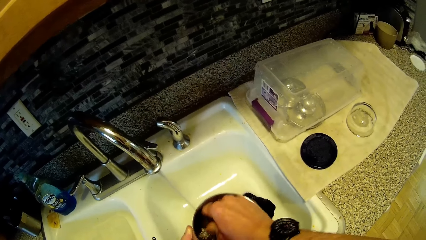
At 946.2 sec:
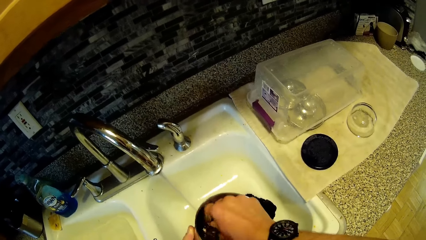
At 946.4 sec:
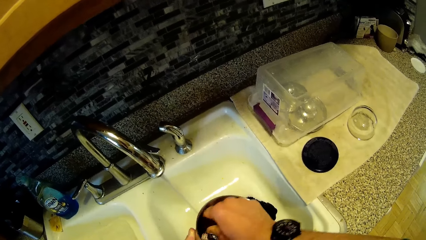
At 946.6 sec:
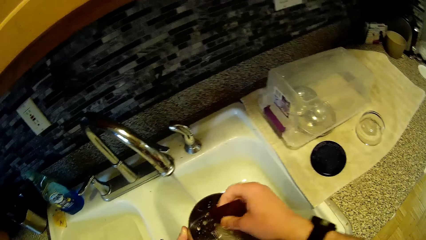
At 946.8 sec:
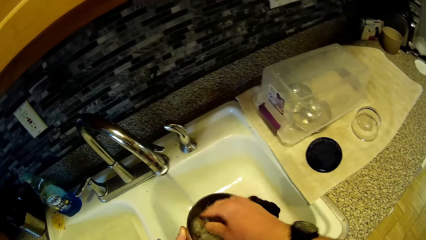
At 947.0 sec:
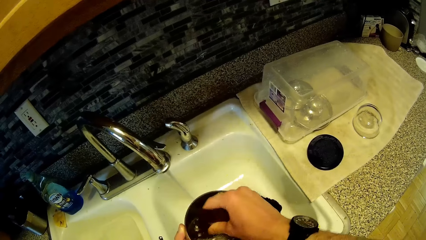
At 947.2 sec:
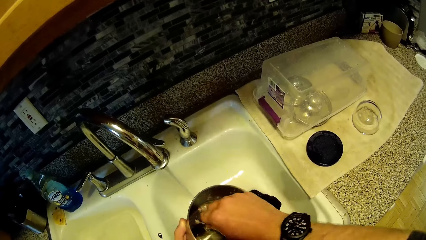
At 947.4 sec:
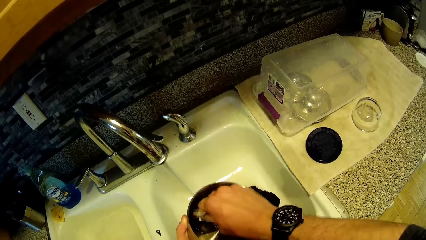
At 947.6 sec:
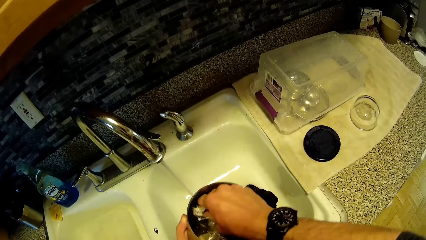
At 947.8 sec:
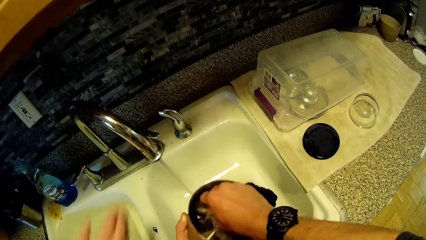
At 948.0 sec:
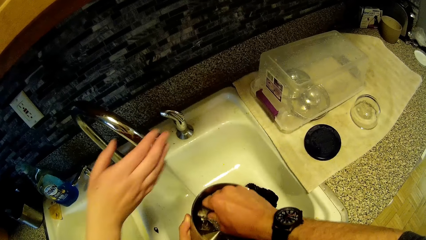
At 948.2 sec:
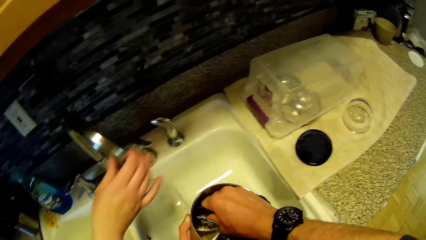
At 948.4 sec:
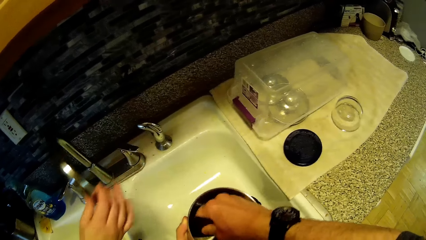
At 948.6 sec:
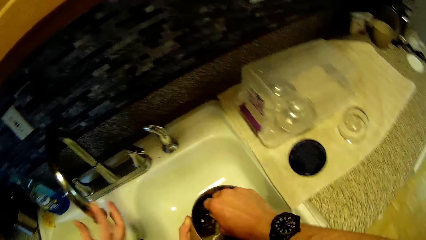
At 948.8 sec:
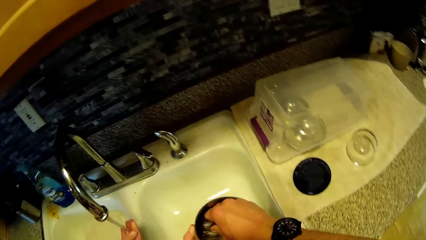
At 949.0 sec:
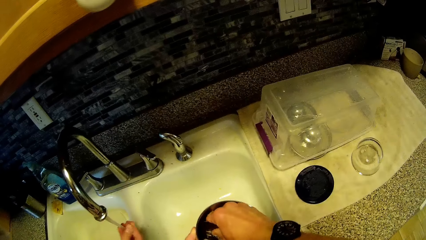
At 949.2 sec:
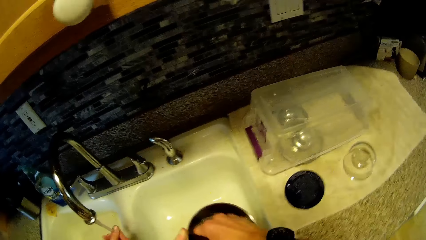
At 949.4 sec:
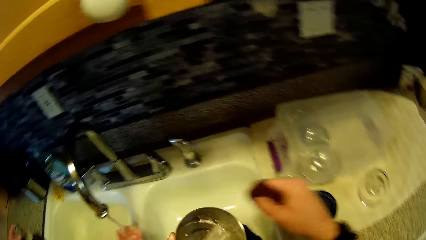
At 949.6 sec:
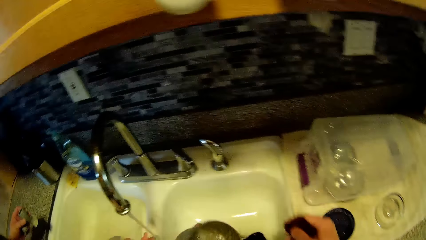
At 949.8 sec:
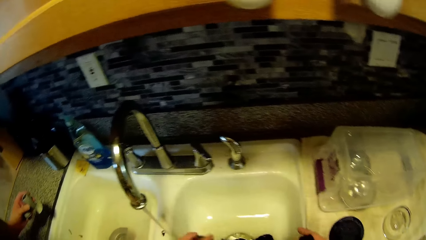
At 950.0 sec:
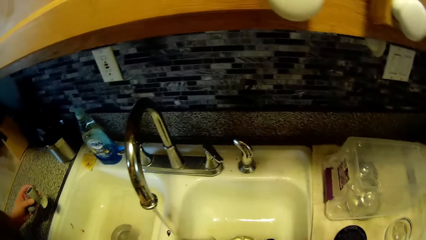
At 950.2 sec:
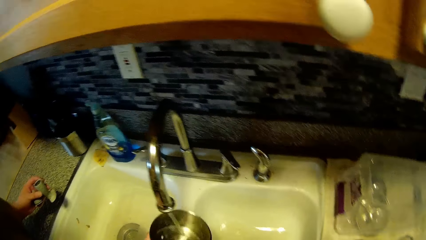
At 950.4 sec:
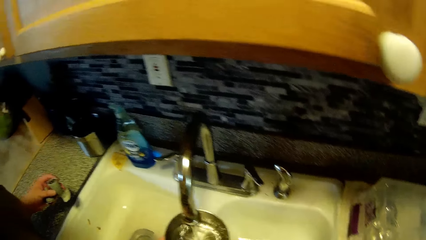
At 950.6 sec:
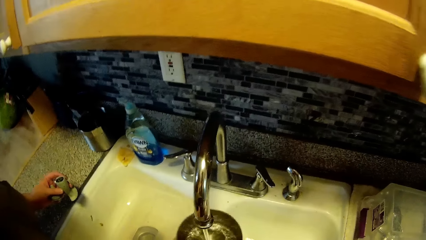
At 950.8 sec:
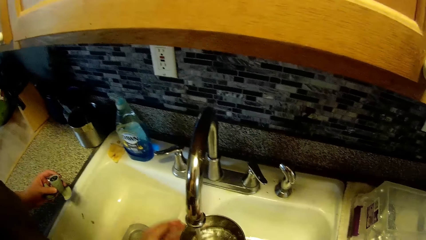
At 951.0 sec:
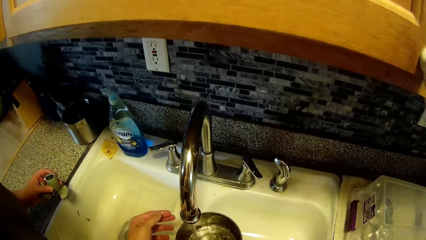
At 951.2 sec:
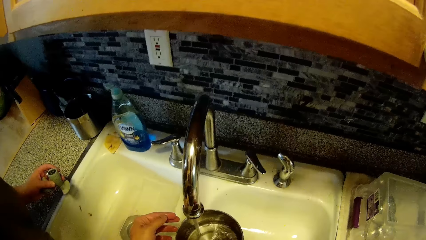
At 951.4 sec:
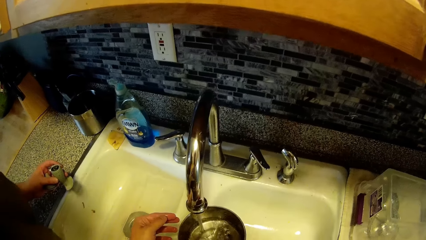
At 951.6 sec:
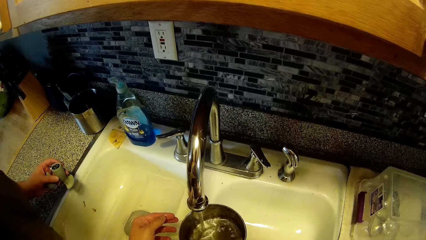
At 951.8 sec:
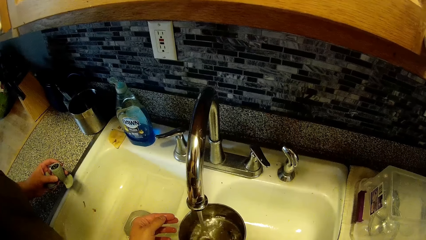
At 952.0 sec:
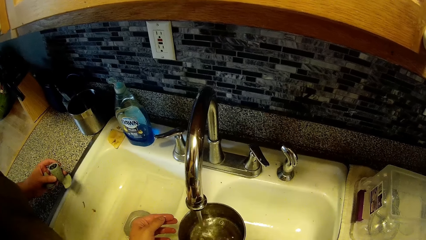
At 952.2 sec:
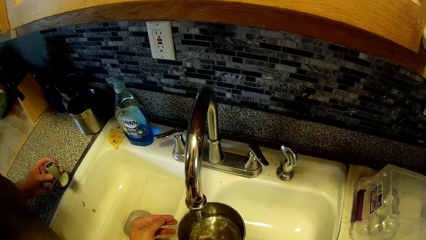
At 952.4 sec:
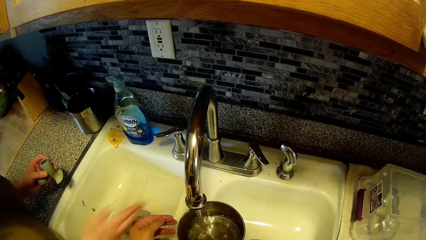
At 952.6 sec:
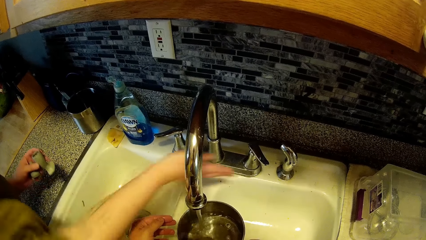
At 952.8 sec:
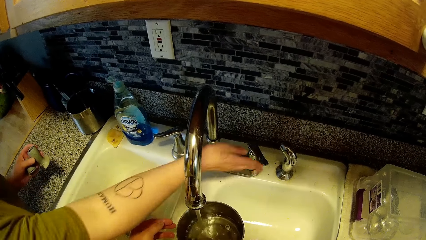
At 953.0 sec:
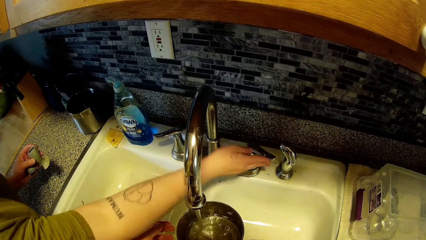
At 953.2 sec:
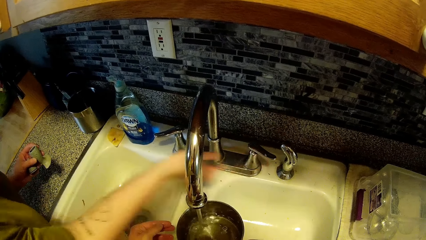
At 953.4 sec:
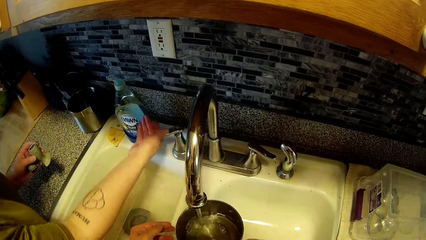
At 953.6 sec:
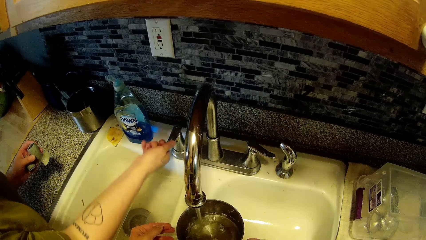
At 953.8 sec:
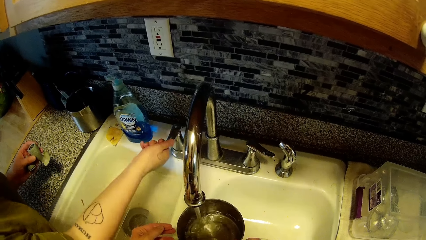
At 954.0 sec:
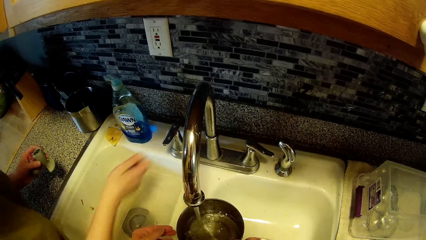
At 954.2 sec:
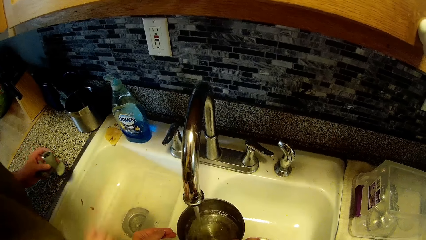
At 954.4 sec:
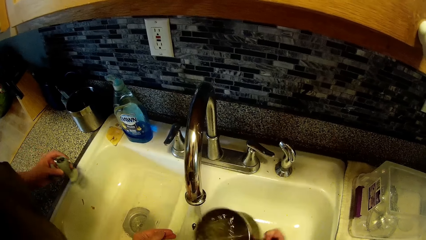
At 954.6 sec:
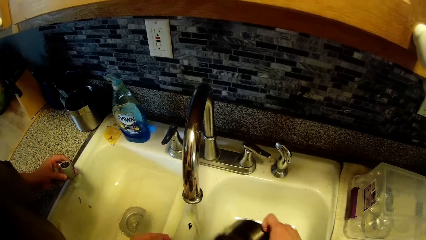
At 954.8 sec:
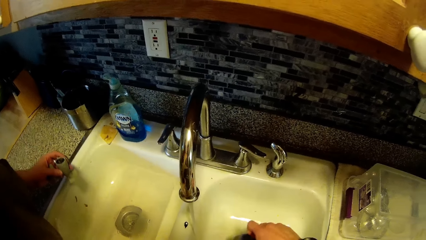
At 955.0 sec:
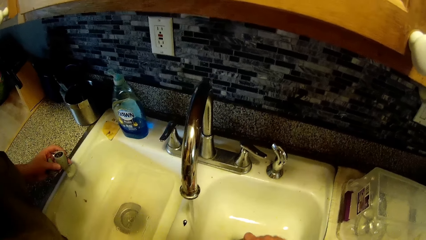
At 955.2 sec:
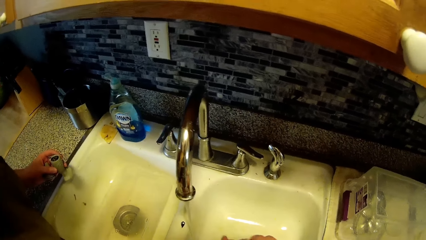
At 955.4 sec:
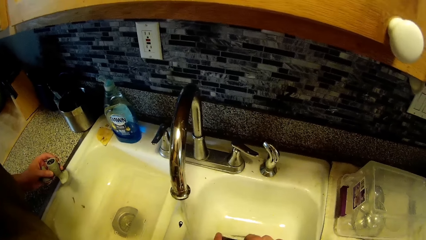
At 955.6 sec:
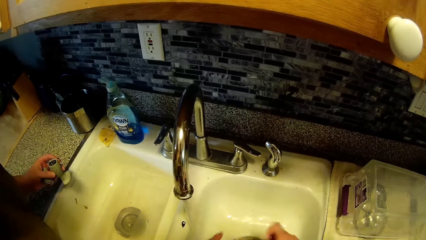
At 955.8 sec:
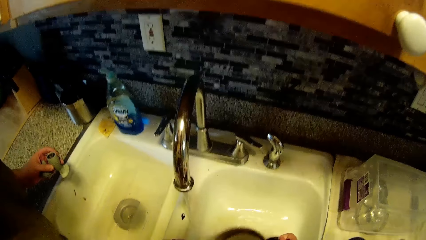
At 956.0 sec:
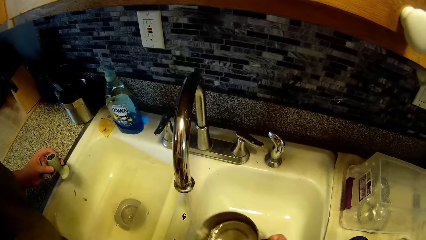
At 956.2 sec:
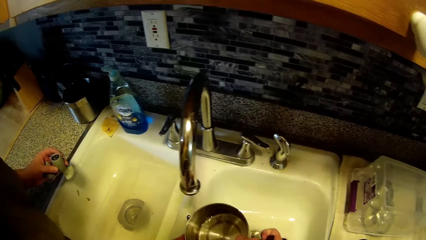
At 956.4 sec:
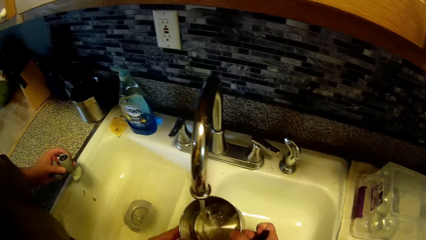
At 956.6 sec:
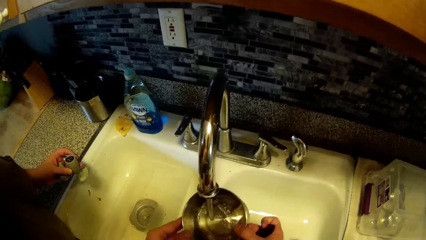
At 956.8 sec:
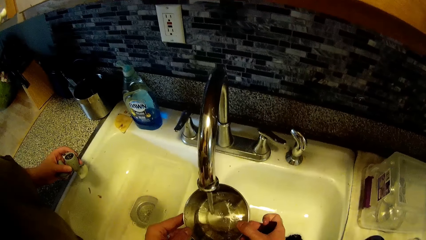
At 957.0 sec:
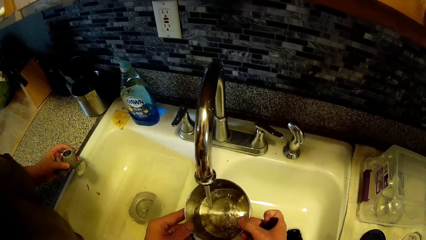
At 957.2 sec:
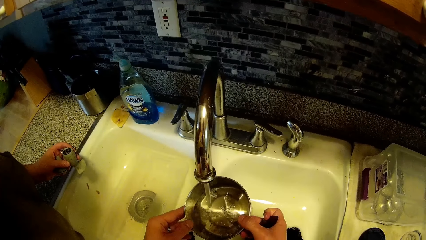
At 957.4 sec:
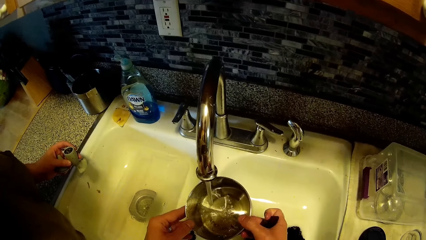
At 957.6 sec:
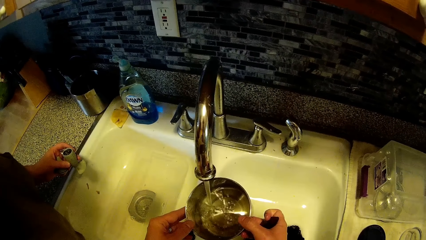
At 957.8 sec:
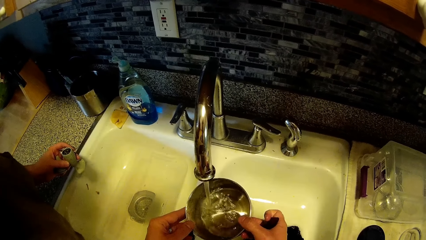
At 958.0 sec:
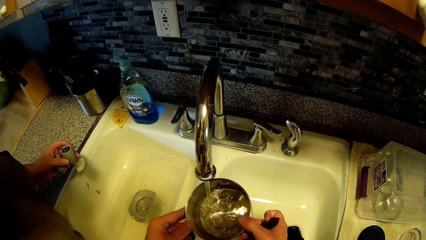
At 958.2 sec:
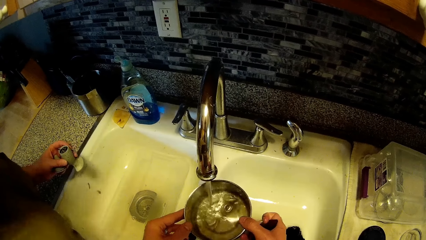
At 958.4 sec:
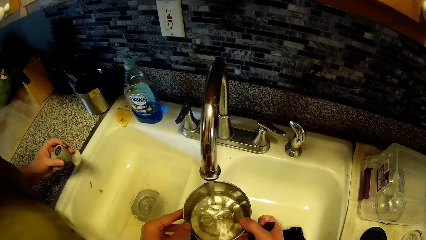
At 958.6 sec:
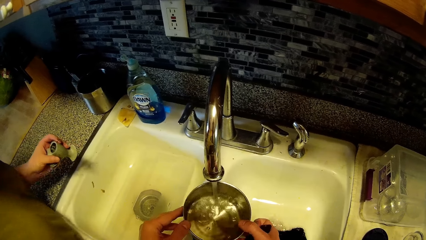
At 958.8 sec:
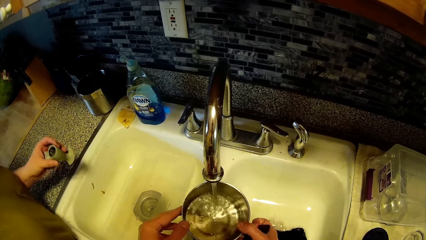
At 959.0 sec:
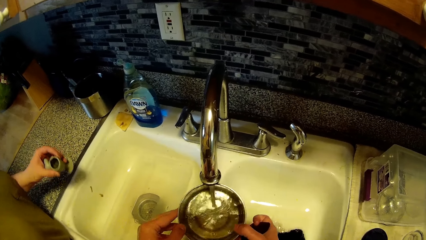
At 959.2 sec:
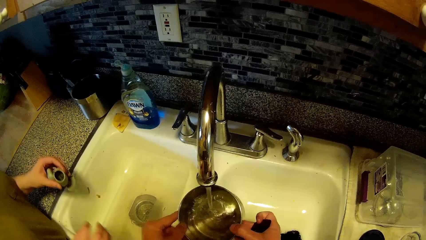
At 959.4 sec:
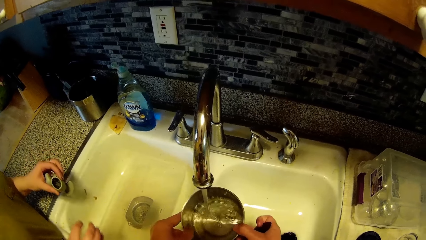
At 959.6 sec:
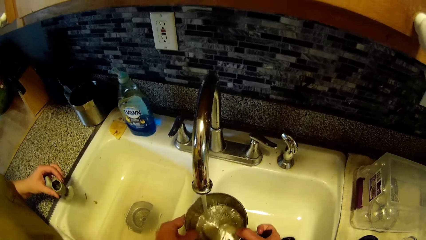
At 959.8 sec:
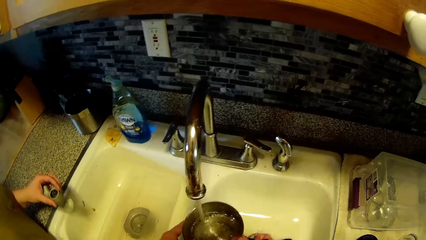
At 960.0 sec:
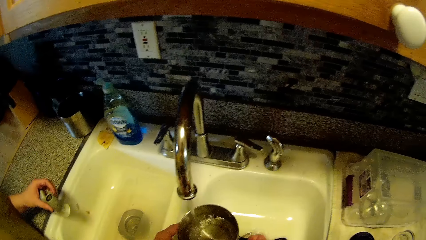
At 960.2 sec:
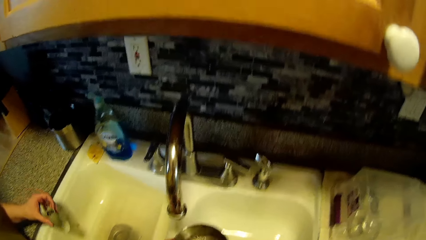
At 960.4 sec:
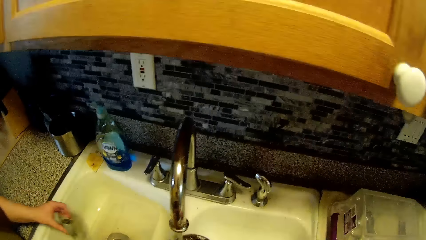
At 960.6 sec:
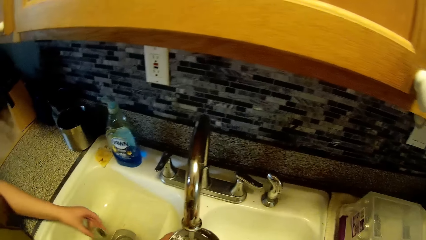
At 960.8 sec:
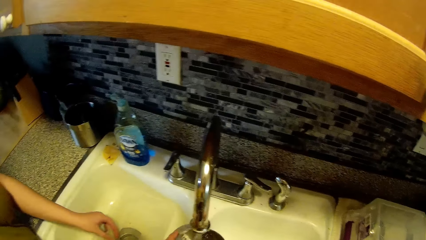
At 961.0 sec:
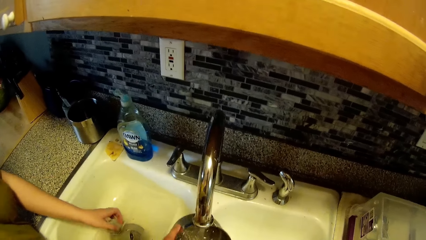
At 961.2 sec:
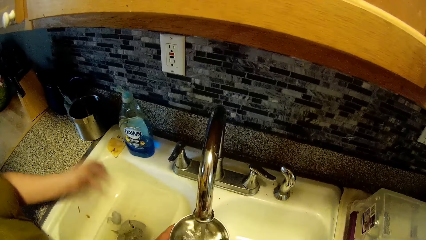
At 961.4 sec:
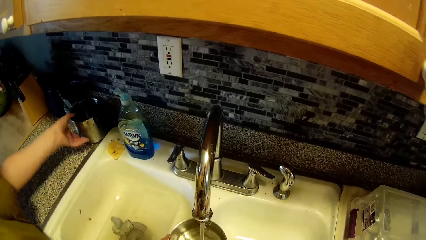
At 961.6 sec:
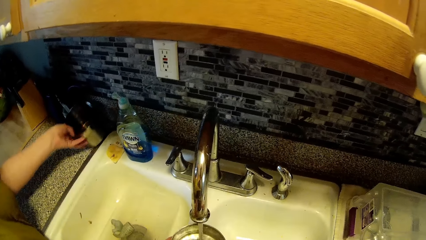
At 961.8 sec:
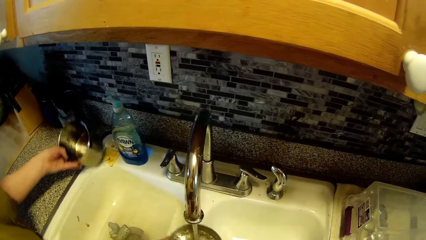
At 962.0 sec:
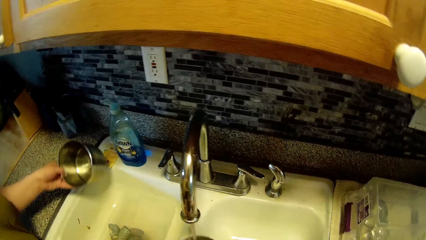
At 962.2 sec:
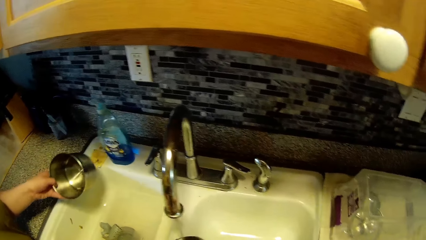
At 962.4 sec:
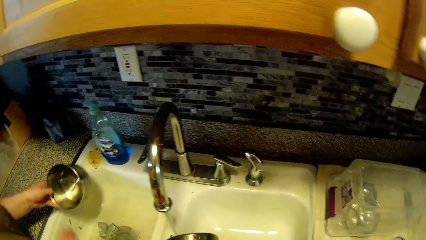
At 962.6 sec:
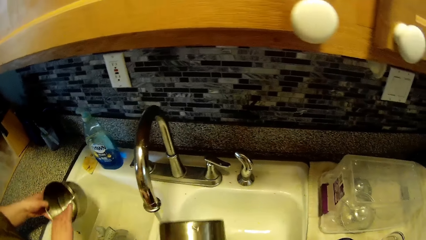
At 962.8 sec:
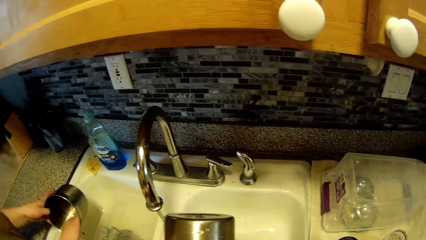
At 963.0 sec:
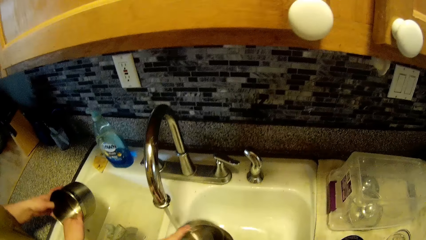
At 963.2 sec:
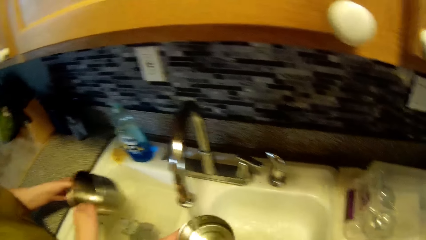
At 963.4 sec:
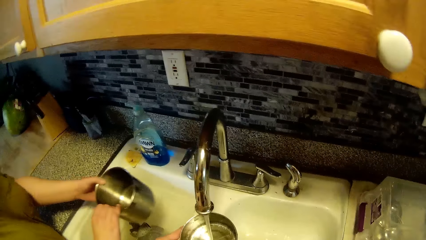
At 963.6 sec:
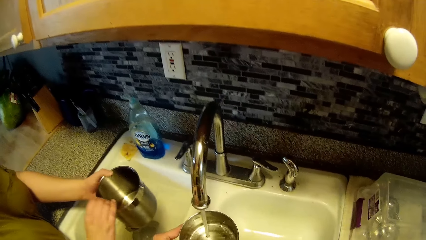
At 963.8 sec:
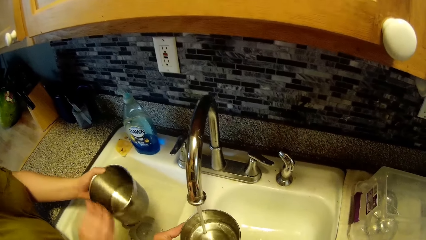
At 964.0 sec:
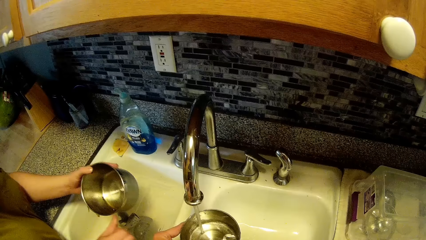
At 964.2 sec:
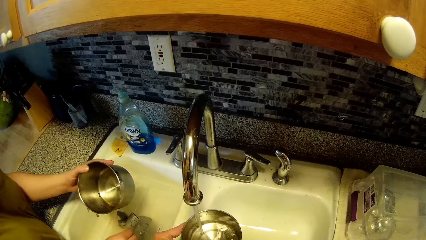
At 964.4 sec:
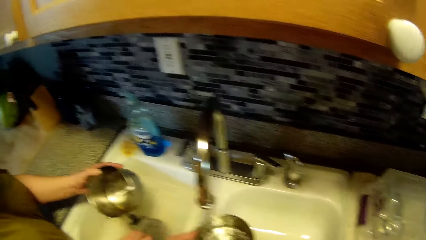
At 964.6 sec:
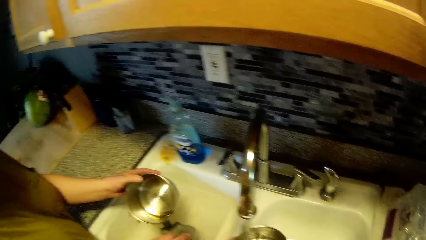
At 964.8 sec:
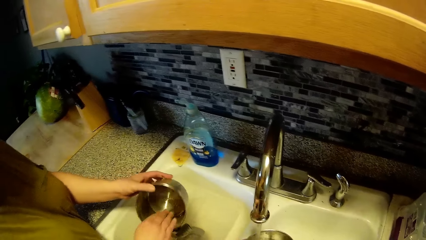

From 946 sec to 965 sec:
A woman moves the tap handle. She rinses her hand. The camera wearer puts down the scrubber. They fetch. The woman turns off the tap. The camera wearer pours water in the sink. They fetch water. They rinse the bowl. The woman drops the tool in the sink. She picks up the cup or bowl from the kitchen slab. She washes the bowl.
